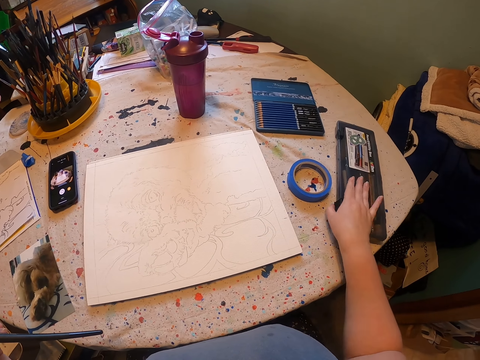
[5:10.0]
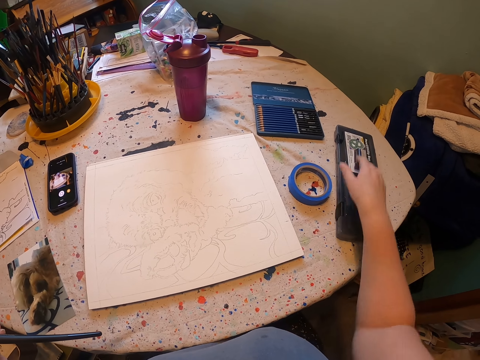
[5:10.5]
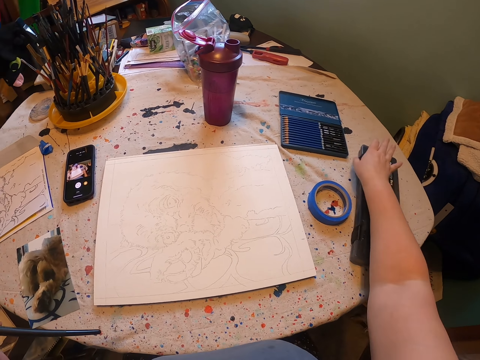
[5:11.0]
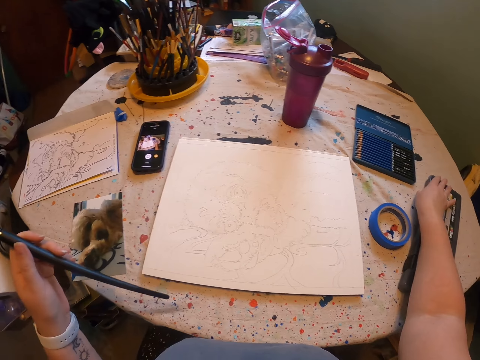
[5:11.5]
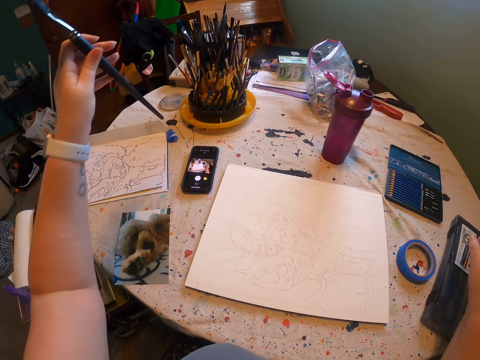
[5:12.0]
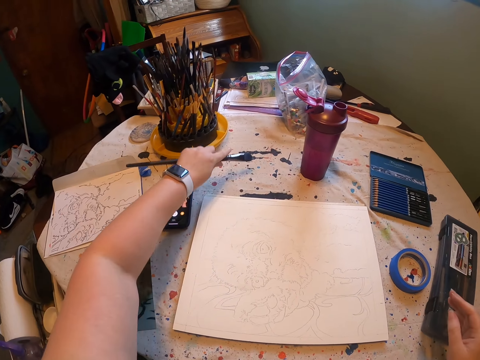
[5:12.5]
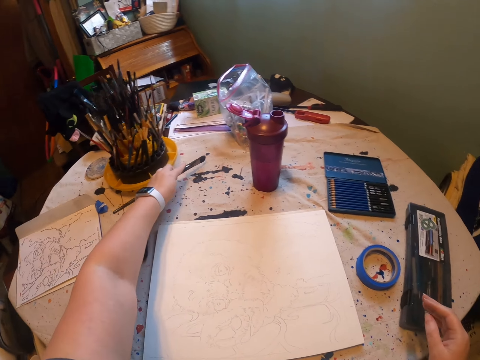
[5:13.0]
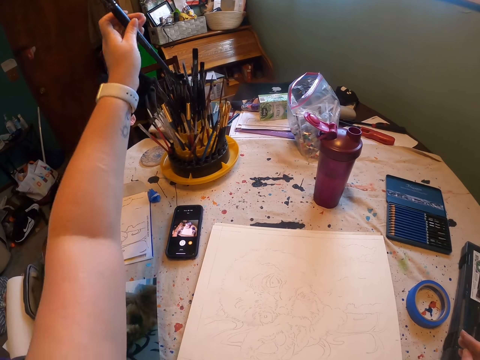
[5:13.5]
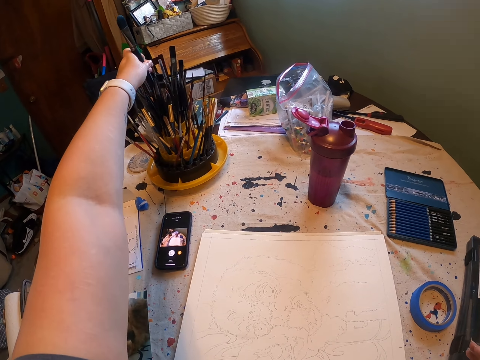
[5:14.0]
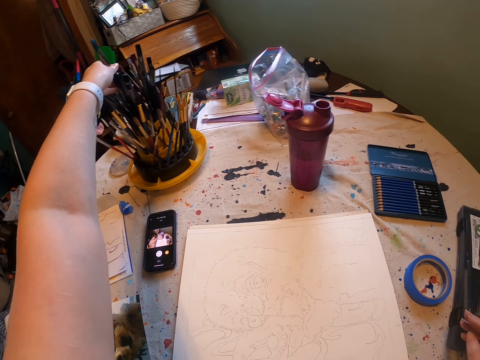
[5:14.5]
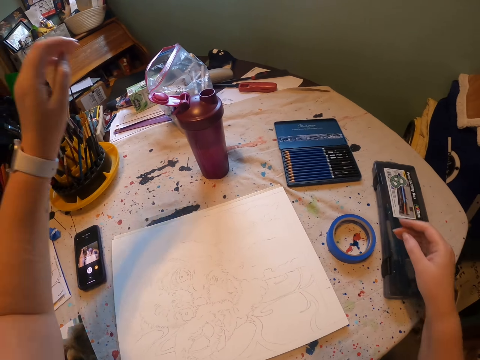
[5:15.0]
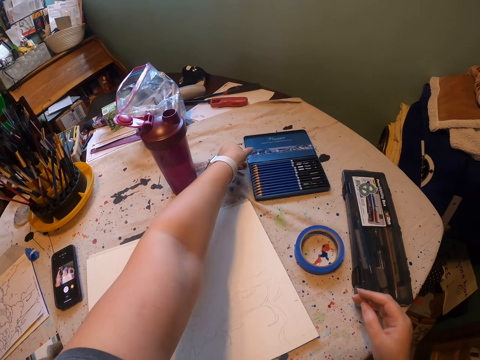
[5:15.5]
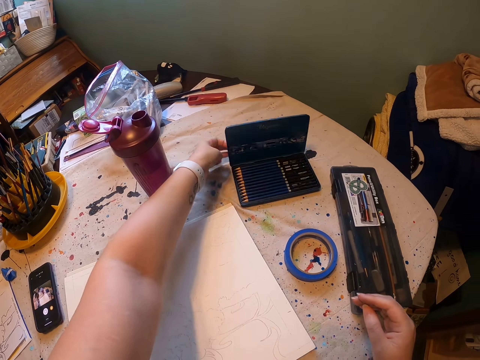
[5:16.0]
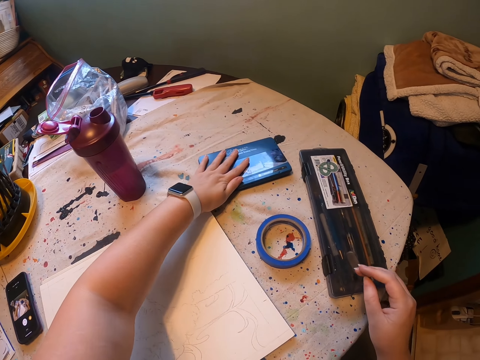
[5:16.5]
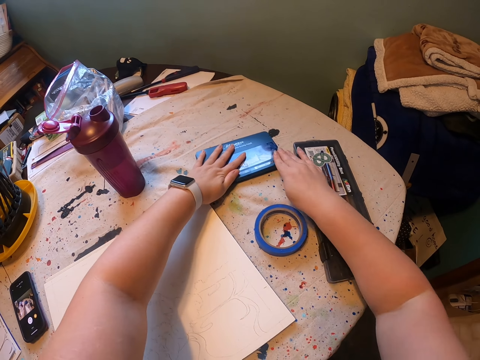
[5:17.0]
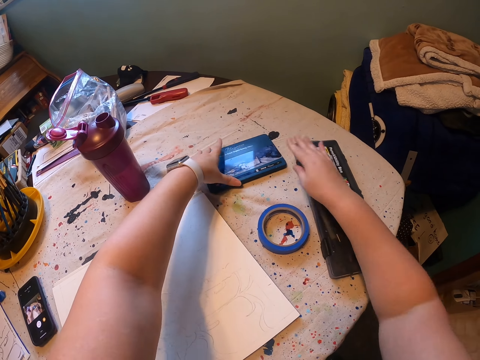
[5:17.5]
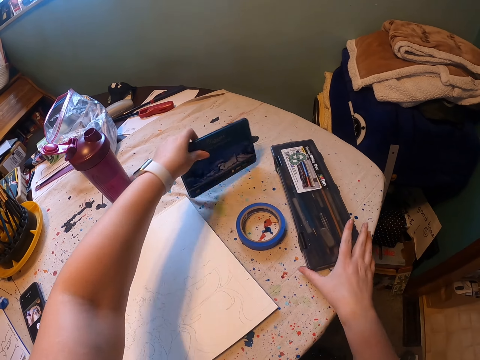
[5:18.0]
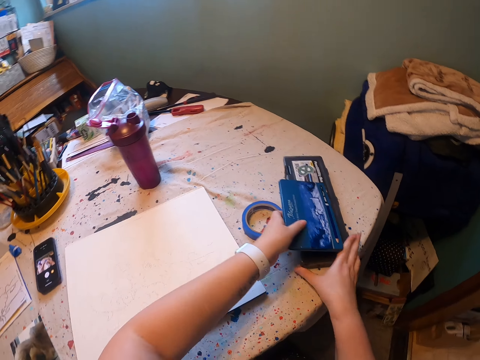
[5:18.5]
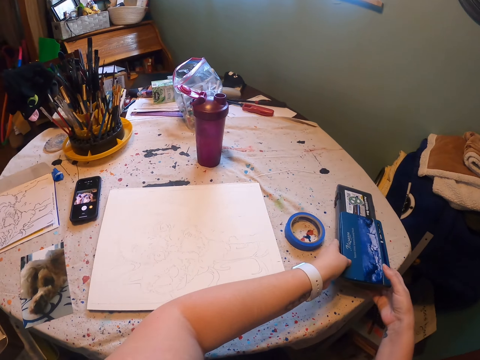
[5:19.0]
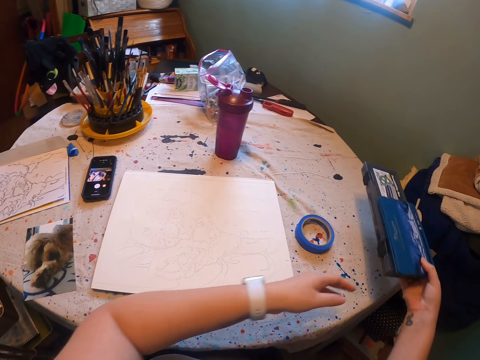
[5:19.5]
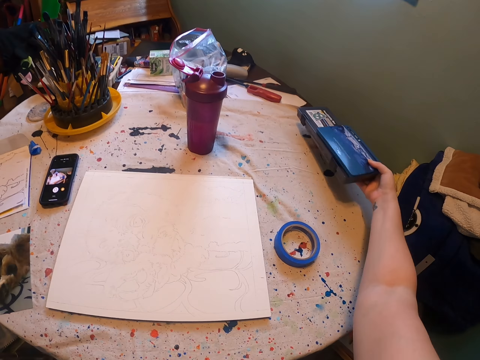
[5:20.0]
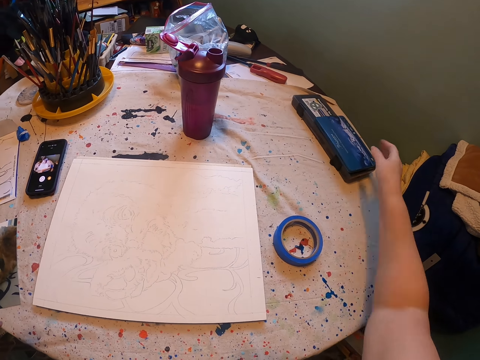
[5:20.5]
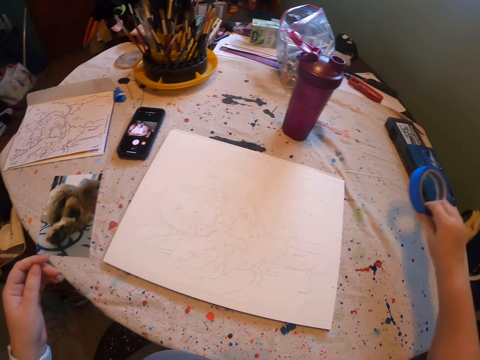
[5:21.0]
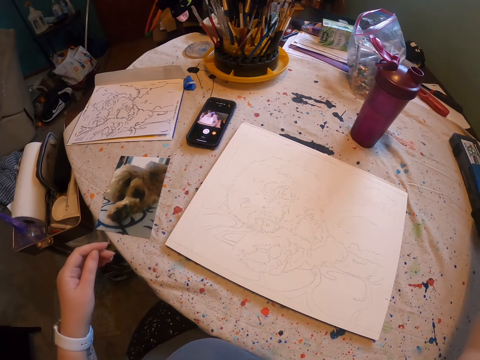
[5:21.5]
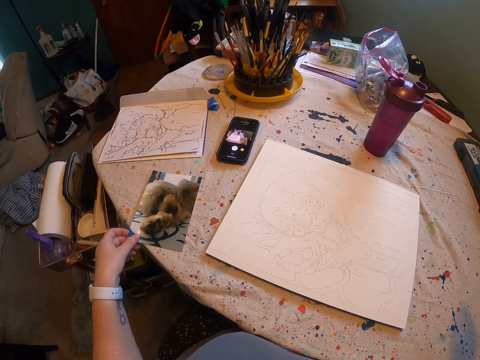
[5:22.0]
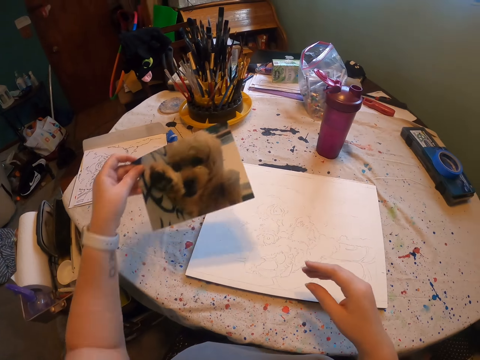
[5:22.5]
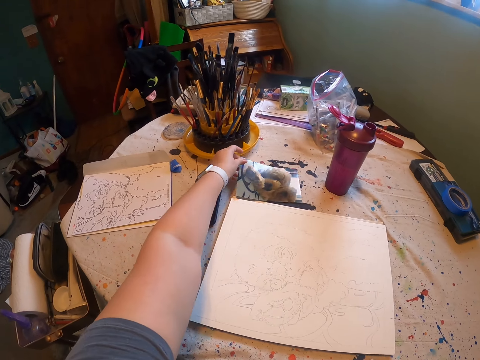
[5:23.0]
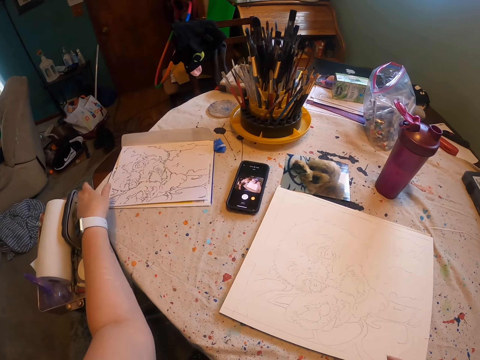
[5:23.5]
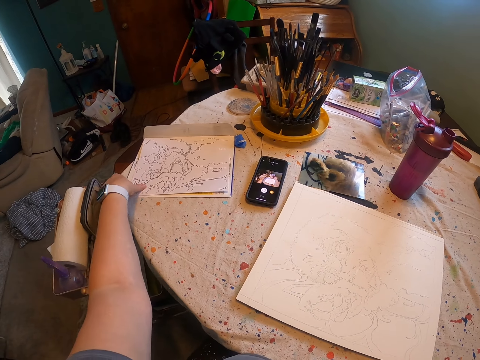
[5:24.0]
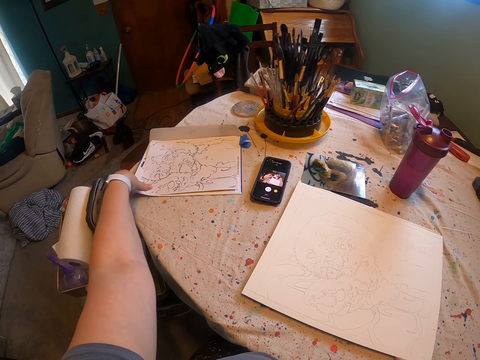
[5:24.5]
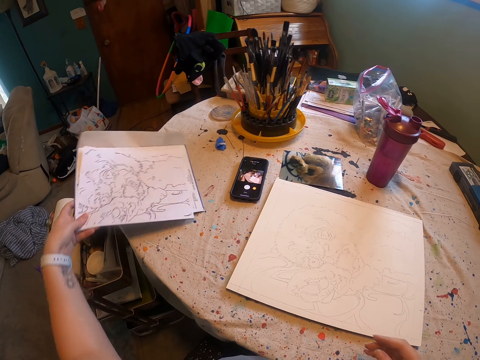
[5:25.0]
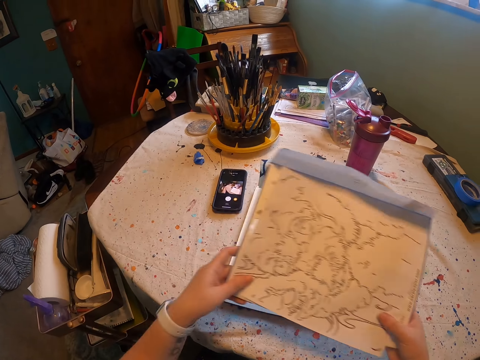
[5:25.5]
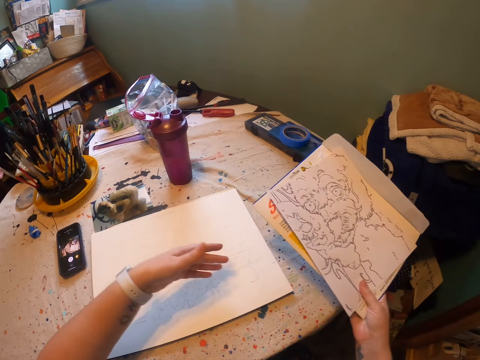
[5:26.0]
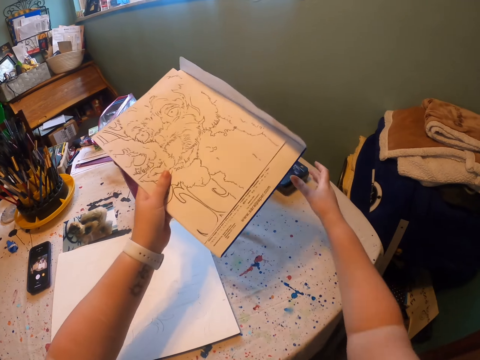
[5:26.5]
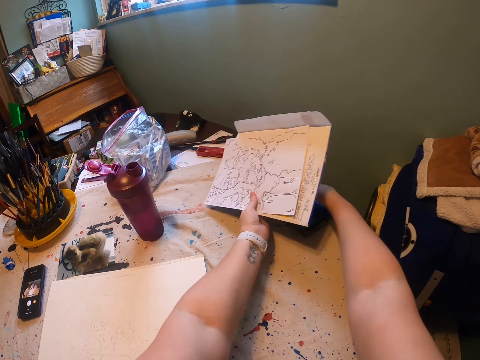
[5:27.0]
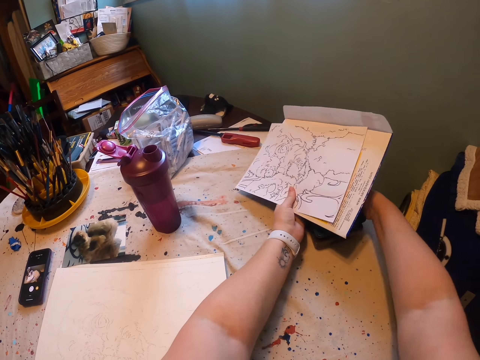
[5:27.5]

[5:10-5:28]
The camera wearer places the brush in a container. They gather together the items on the table. They close the set. They arrange stationeries on the table.

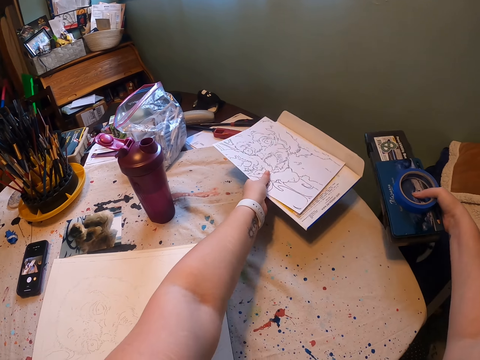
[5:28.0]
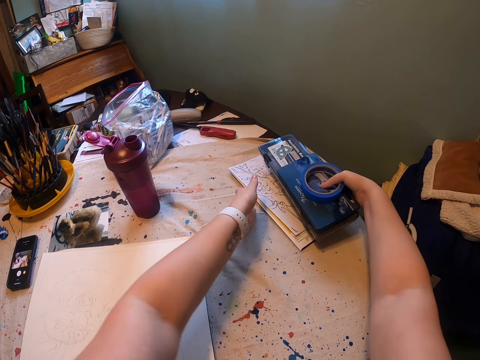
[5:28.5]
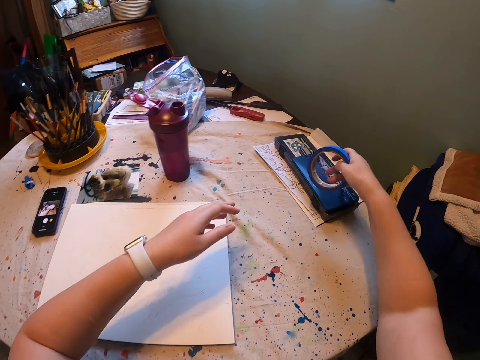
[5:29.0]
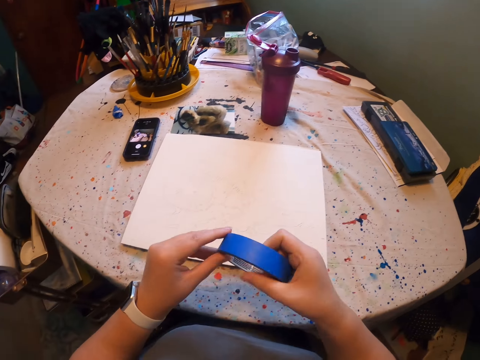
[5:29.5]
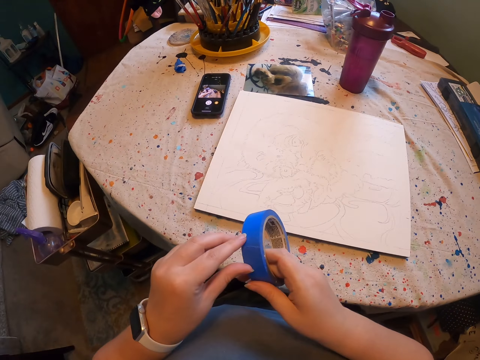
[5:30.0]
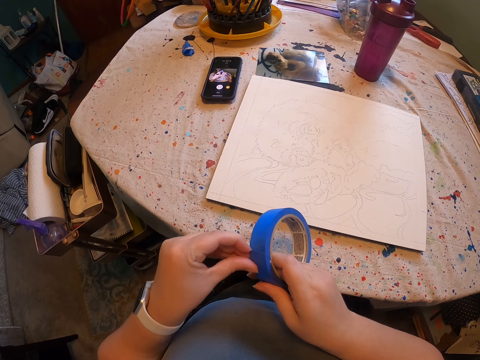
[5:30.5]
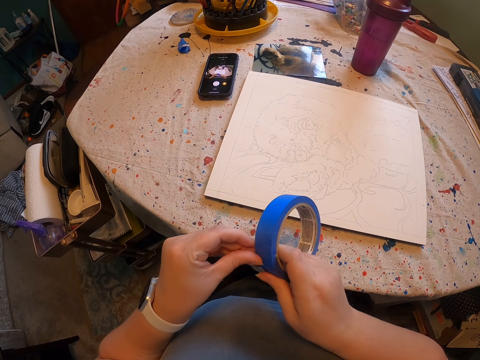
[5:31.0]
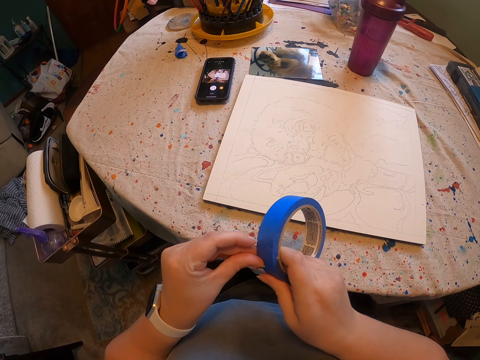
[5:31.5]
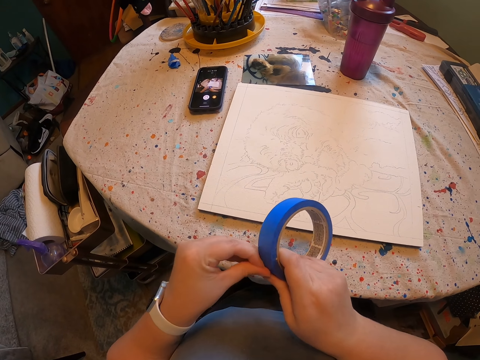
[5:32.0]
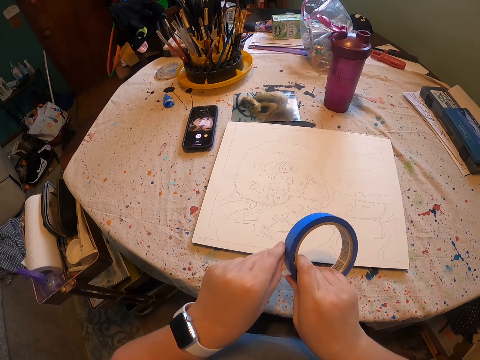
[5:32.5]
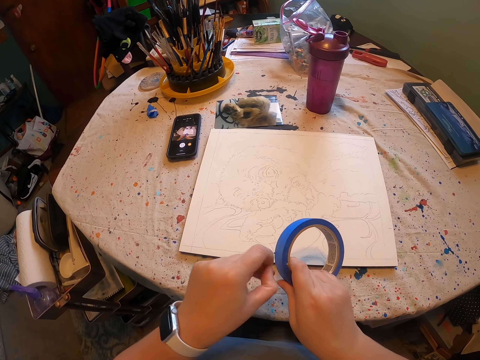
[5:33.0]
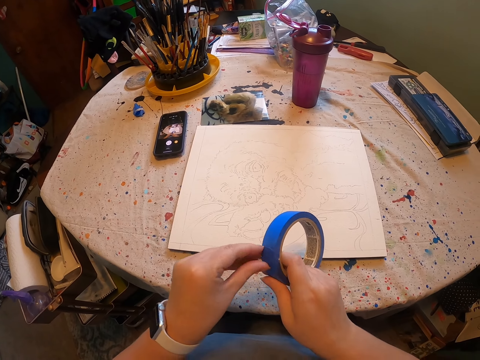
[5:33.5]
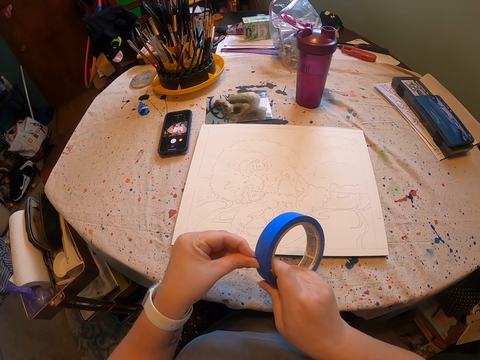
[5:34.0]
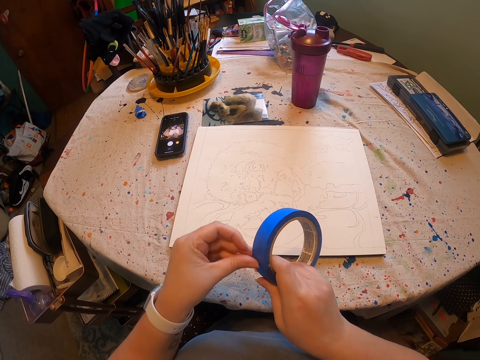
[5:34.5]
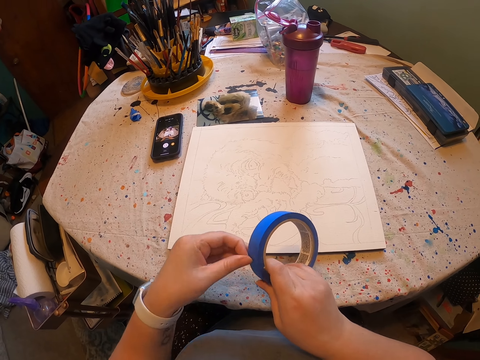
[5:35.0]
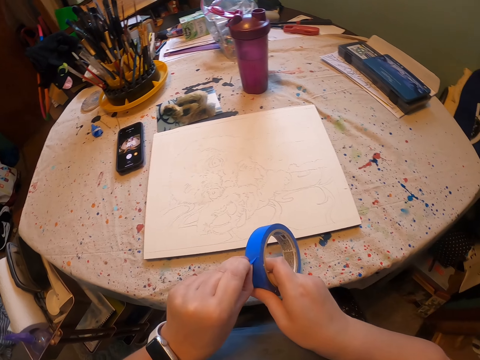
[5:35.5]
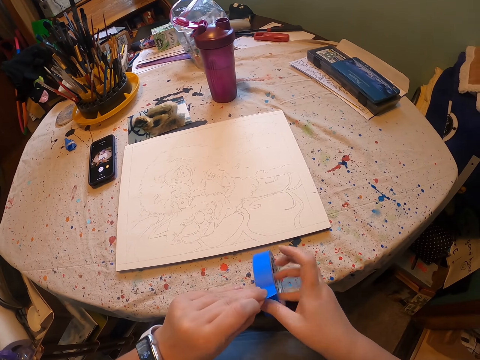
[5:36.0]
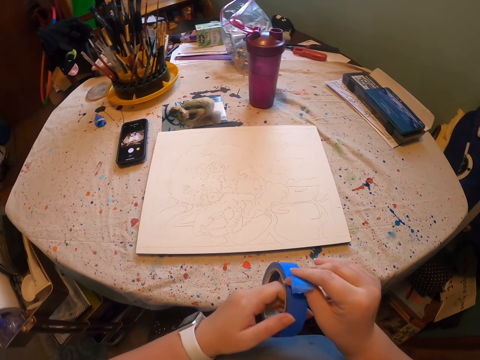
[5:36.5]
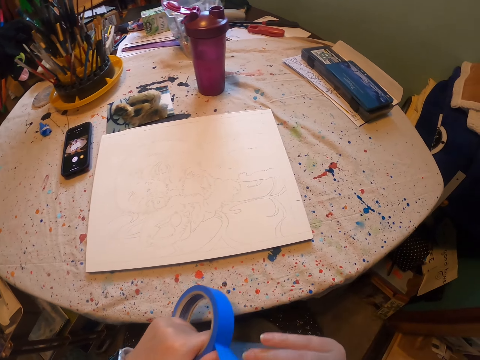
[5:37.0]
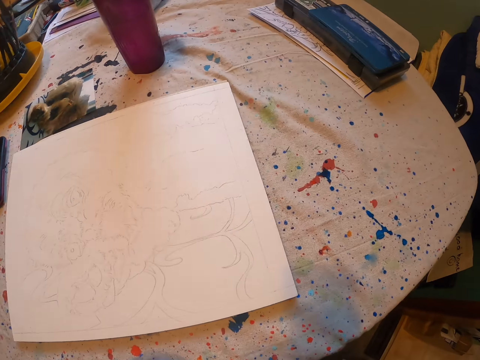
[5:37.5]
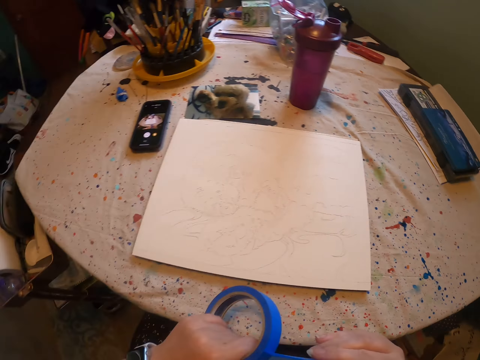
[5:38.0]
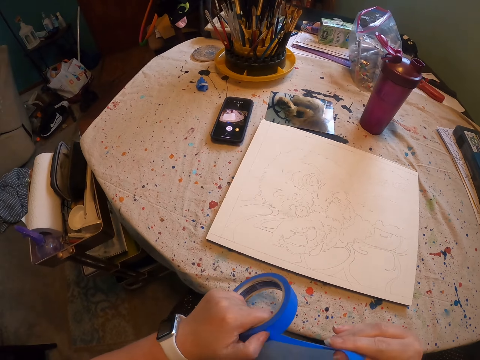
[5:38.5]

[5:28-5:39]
The camera wearer removes the cello tape. They unfold the tape. They cut the tape with the mouth.
